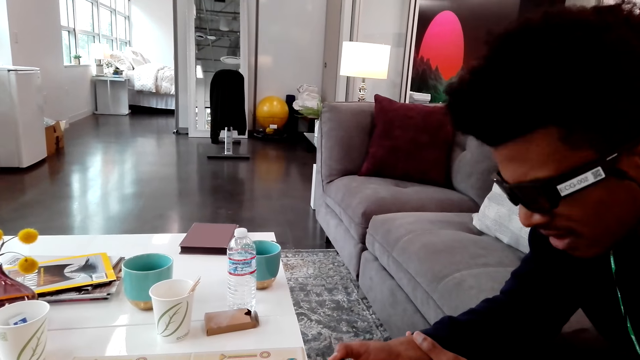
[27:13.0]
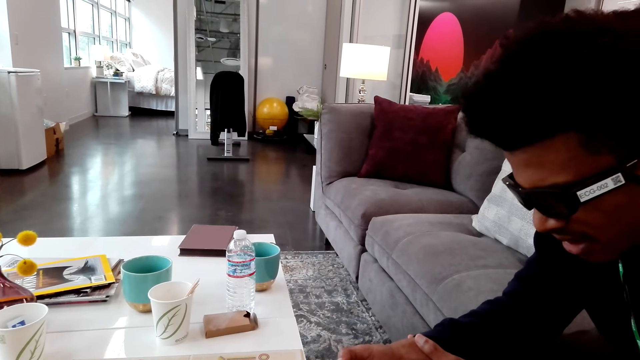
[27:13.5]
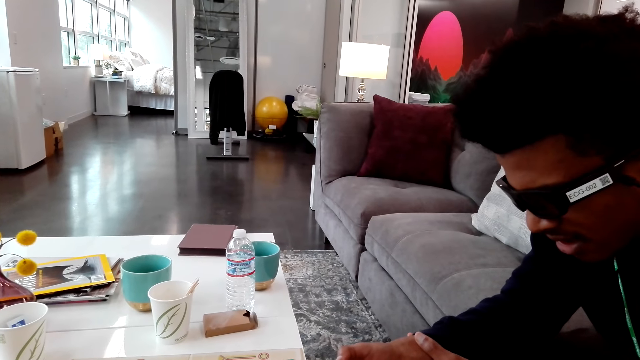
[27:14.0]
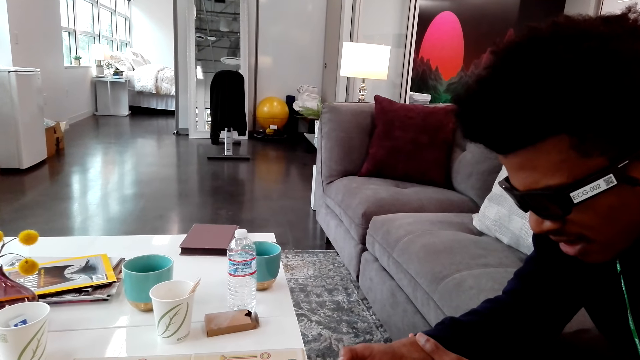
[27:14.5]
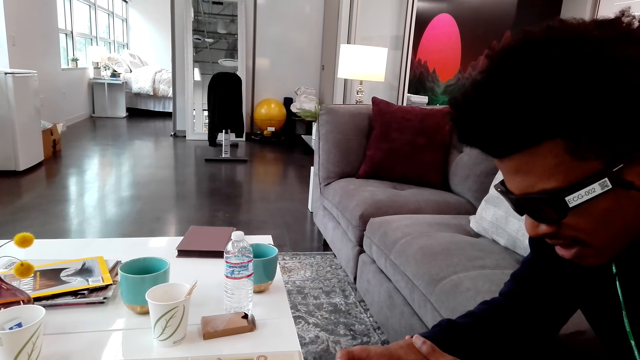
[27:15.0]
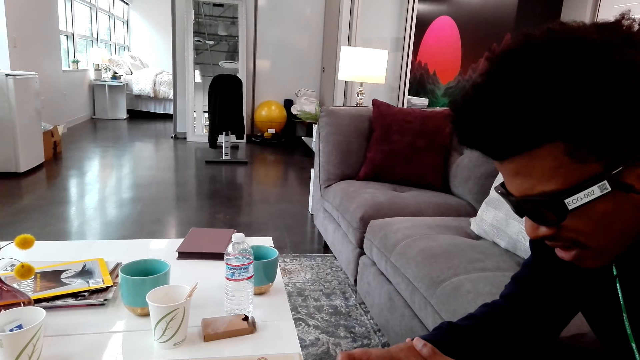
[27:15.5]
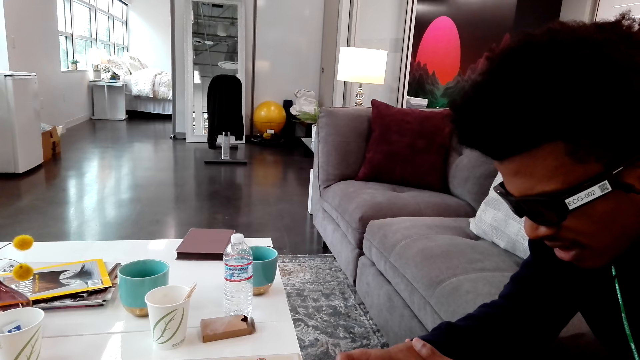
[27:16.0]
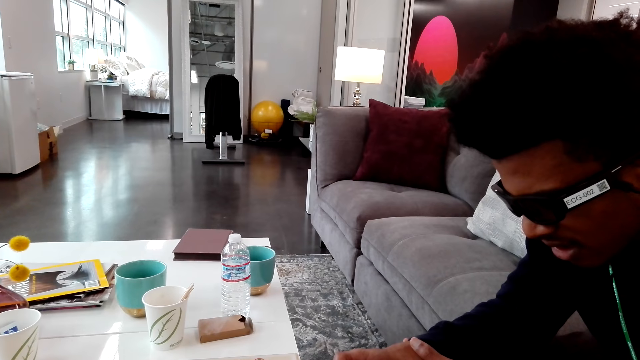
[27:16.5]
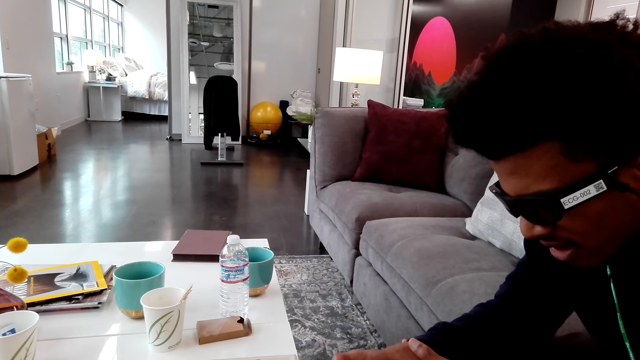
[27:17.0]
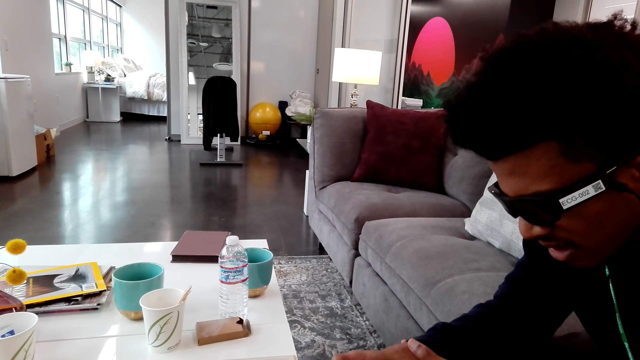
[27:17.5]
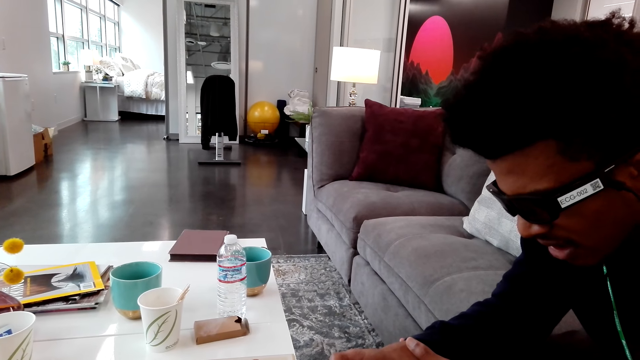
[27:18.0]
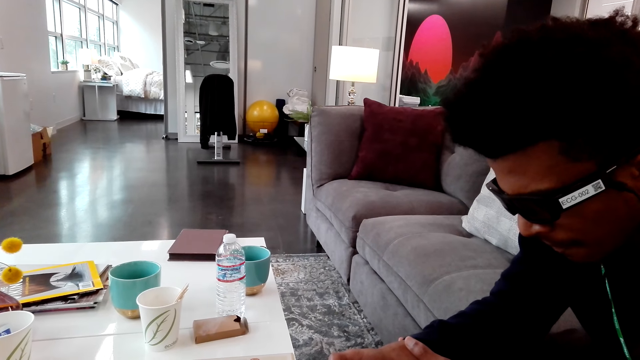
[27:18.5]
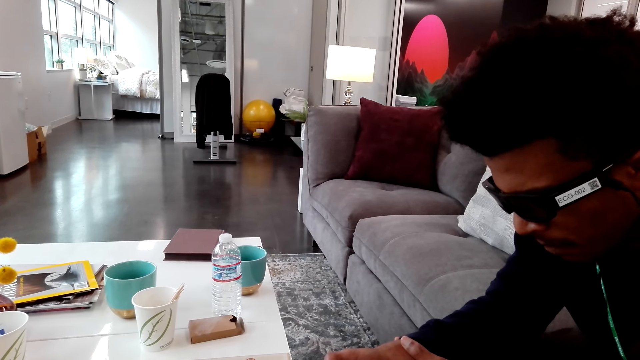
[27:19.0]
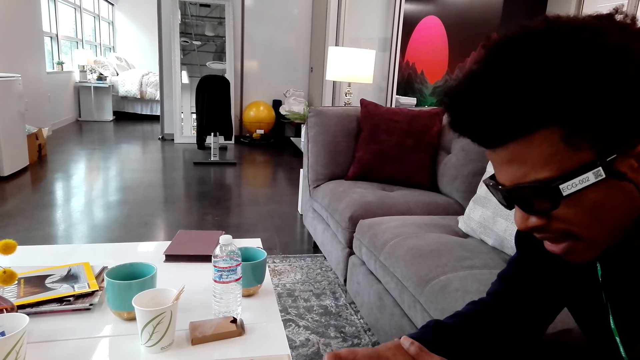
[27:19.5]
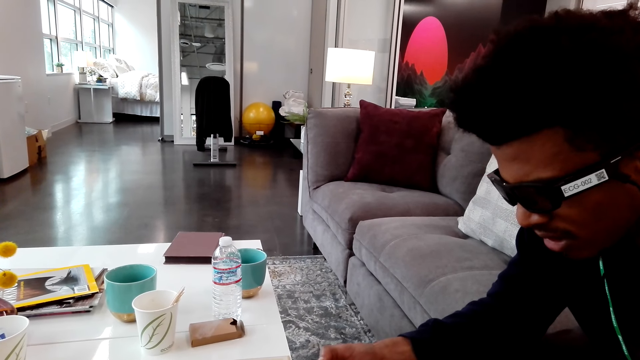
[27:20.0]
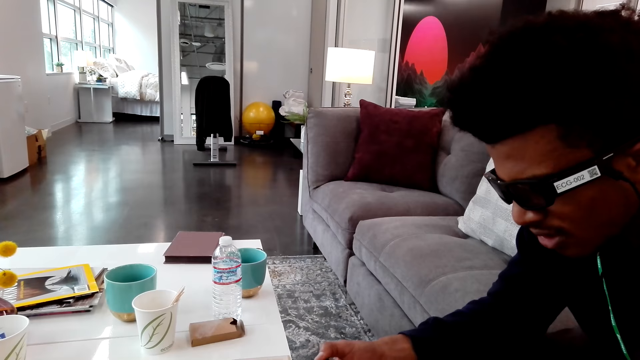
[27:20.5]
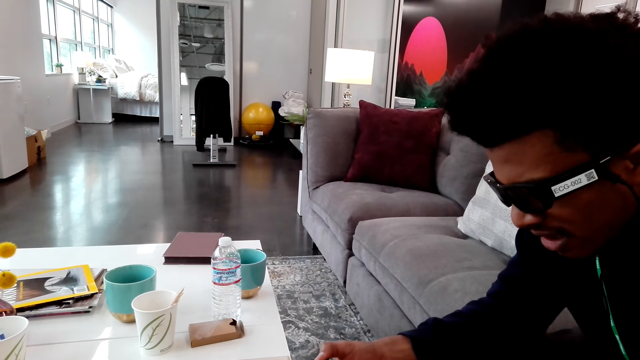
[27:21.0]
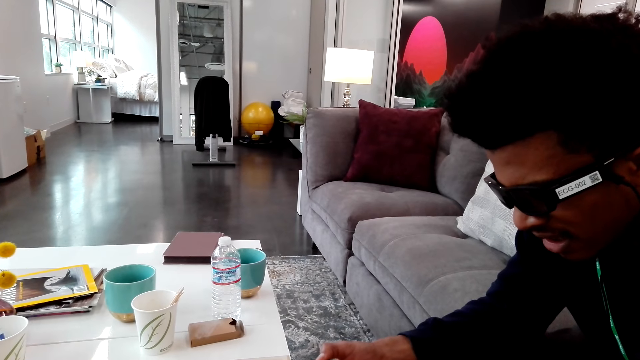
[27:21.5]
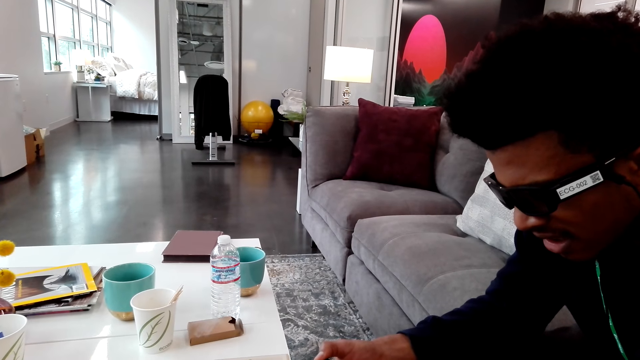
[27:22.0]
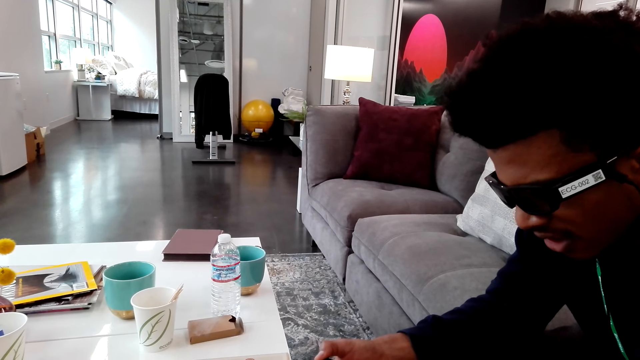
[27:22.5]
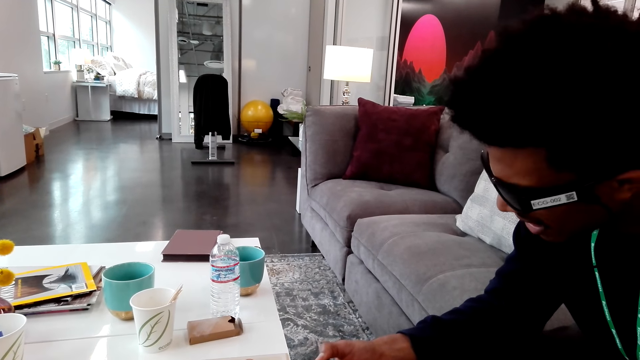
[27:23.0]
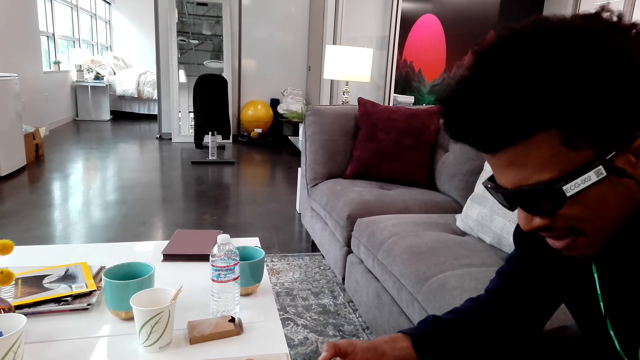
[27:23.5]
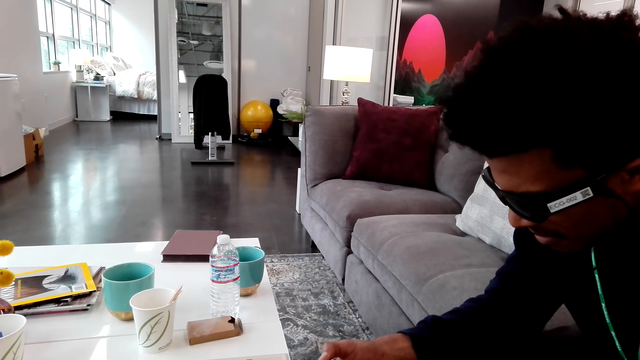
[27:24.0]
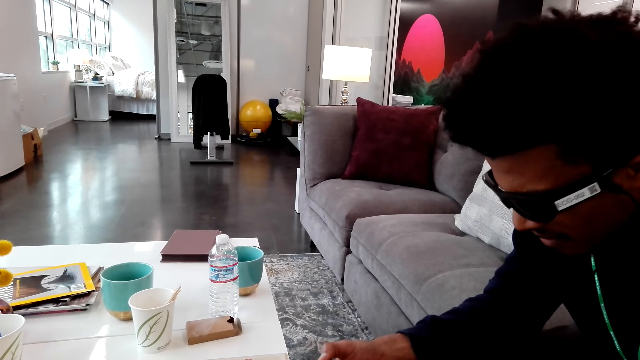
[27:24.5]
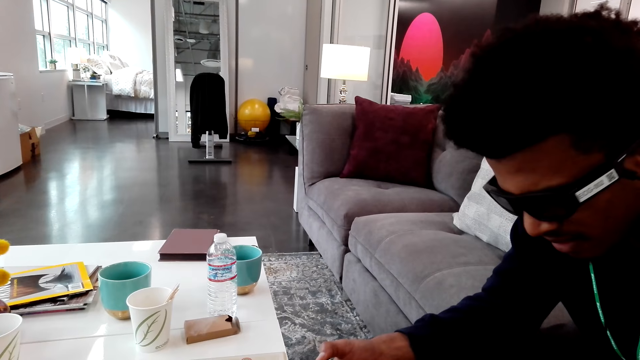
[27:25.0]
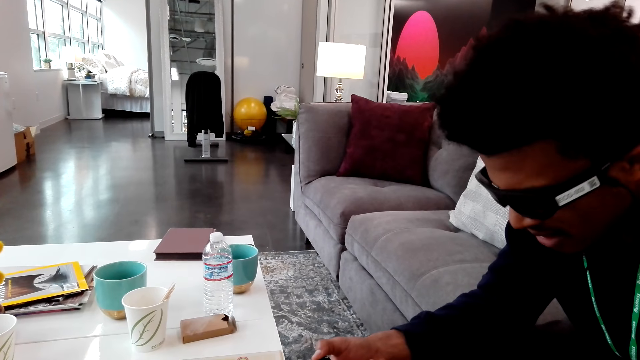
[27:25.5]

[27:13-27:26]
A person dialogues with another person. A man talks. The man shakes his head.

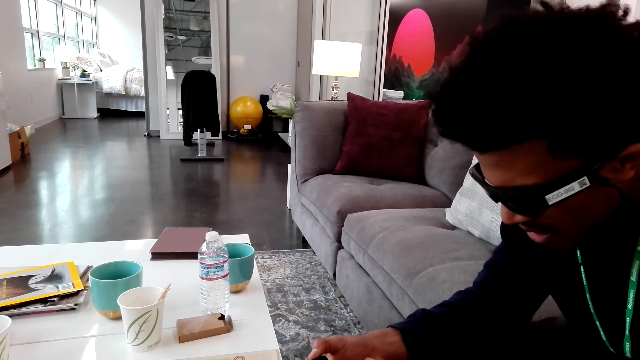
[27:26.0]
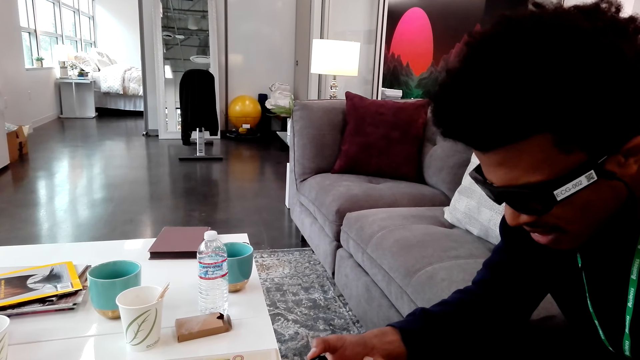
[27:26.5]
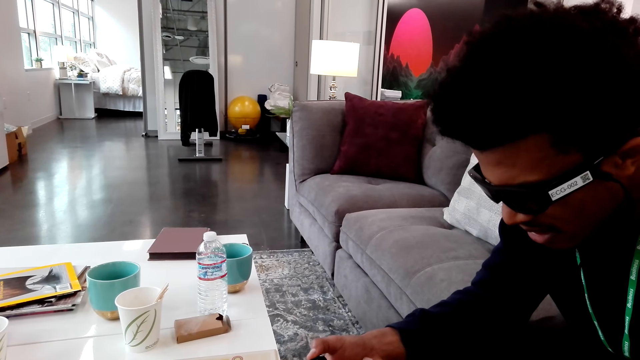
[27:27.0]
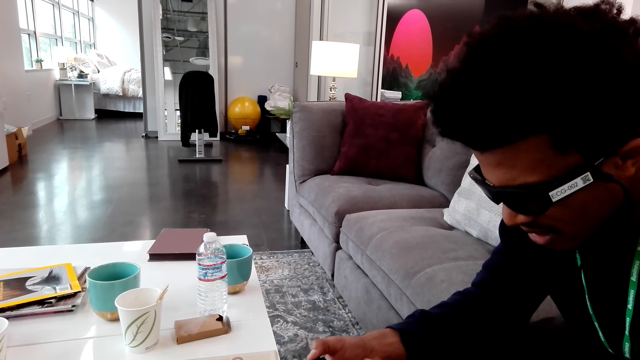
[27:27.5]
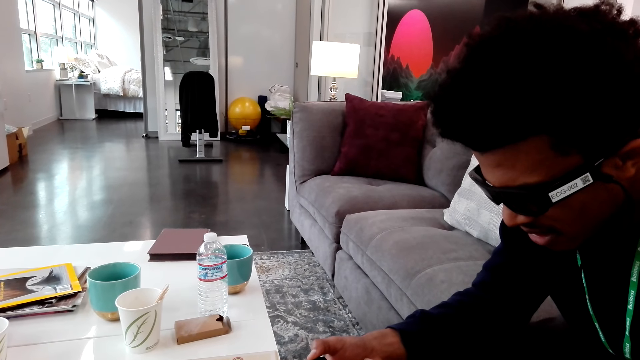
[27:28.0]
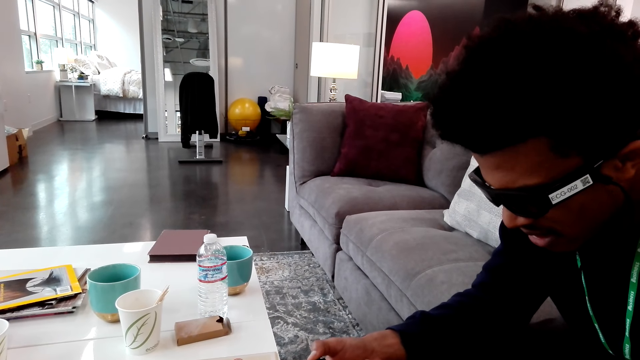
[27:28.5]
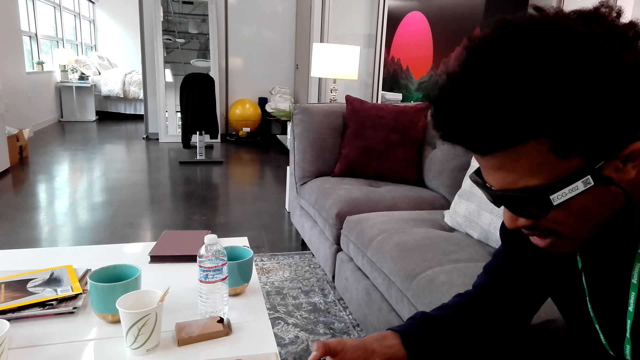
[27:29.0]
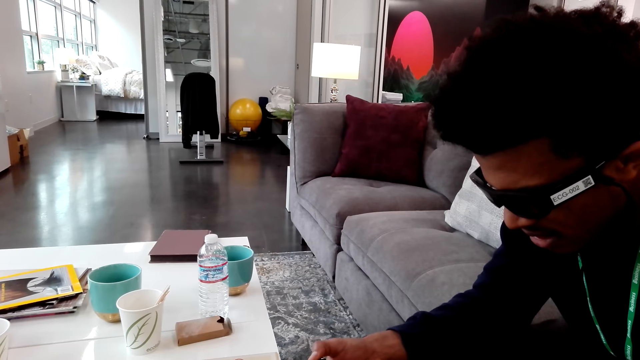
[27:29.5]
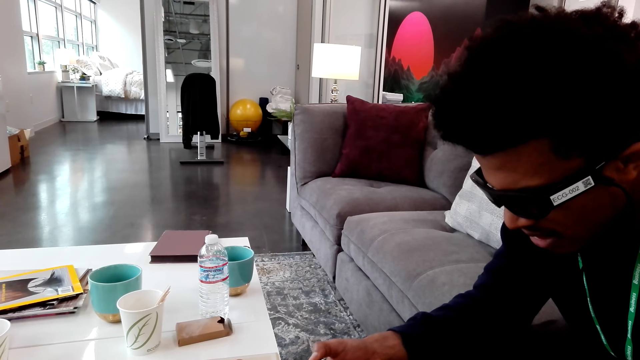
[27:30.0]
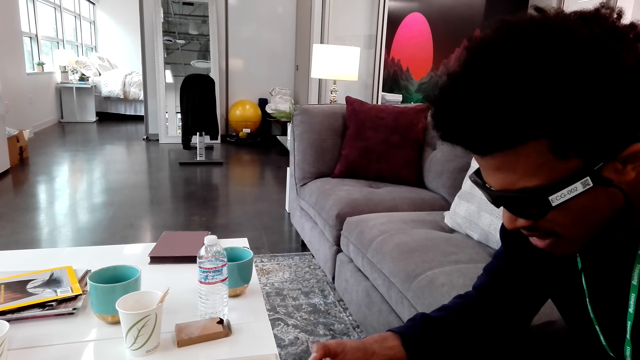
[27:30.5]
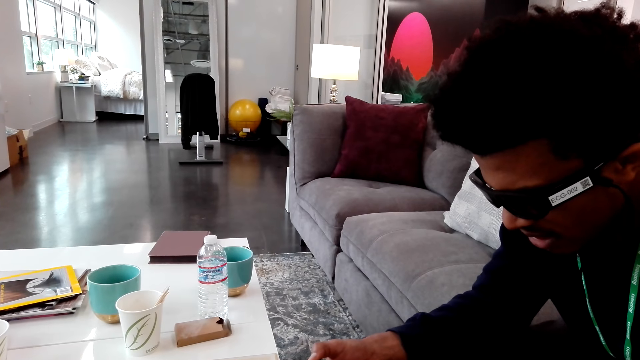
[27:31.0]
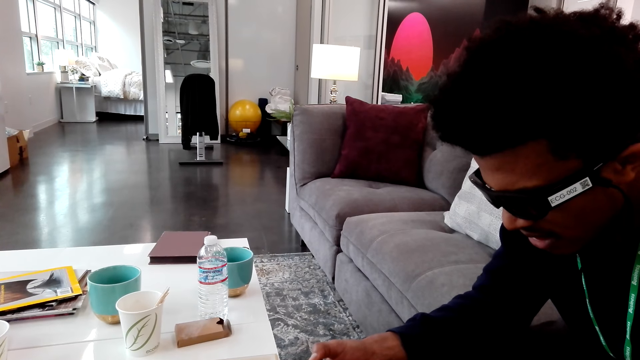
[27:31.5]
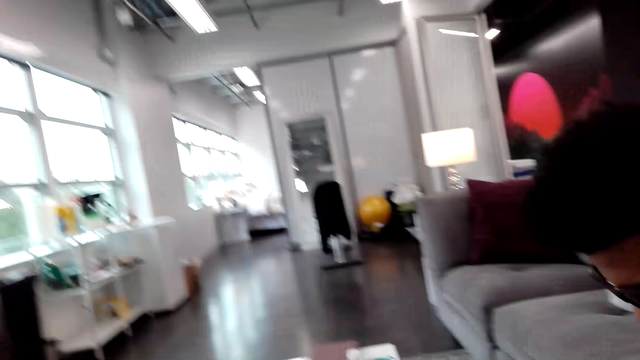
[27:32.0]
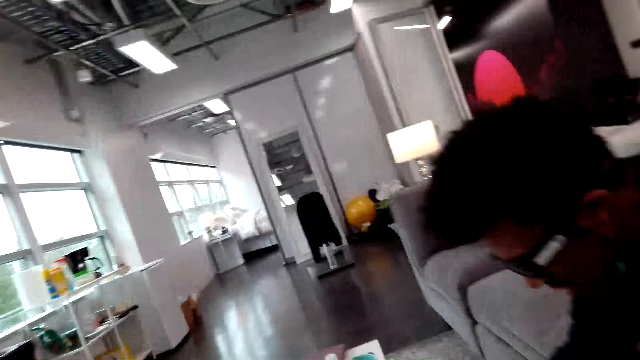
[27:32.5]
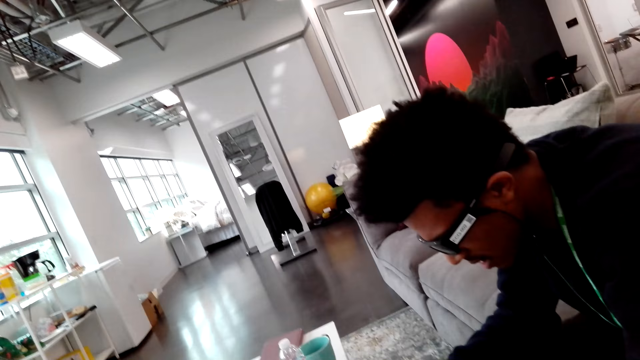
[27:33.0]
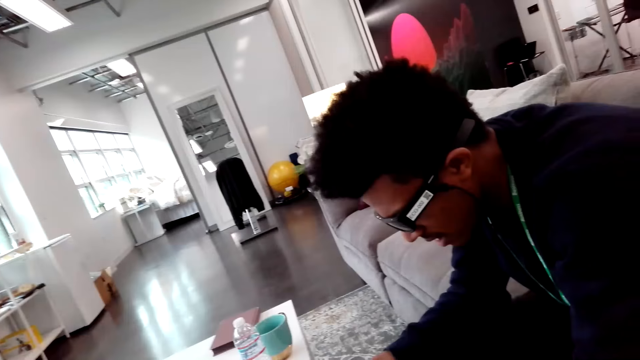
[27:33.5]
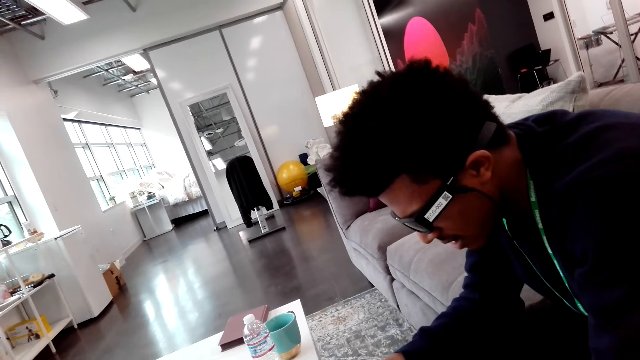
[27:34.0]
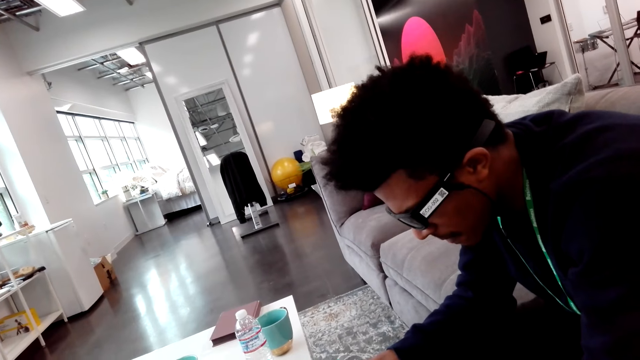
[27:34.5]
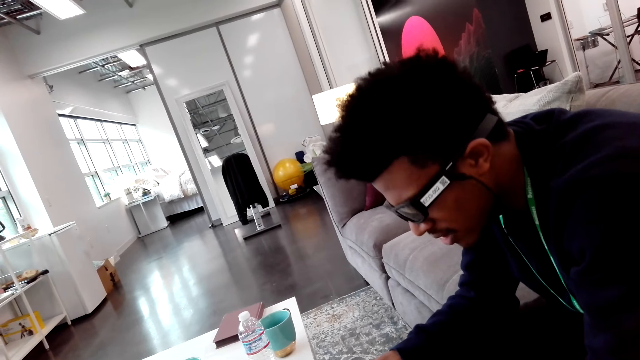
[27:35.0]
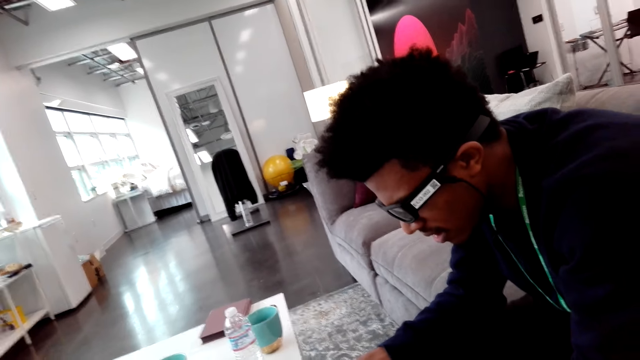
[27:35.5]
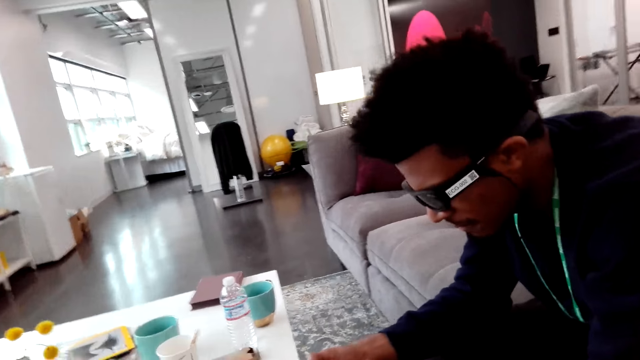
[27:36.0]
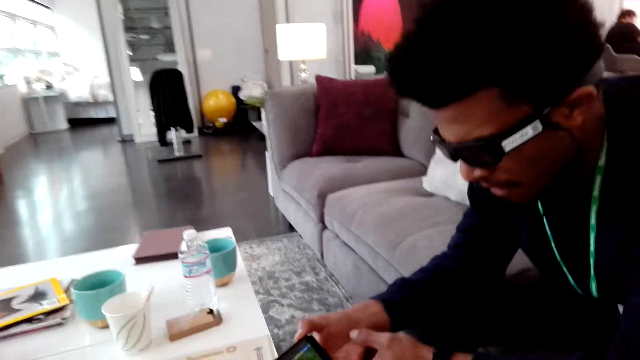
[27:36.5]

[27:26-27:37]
A man looks at a phone.
